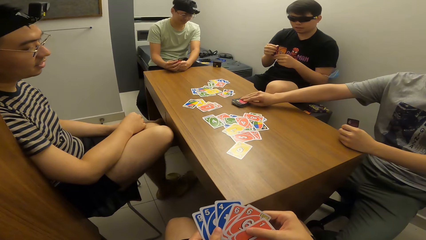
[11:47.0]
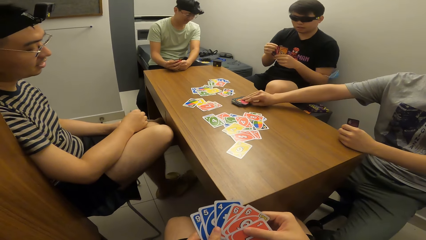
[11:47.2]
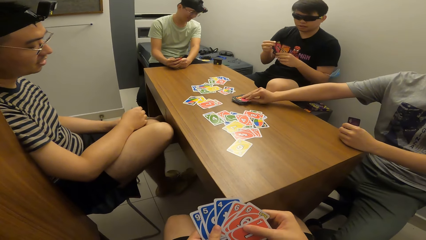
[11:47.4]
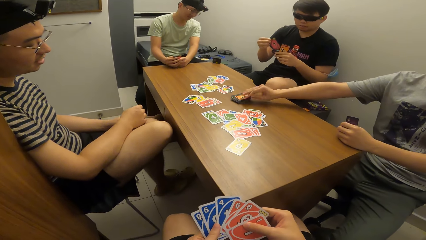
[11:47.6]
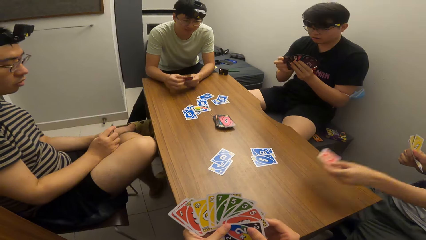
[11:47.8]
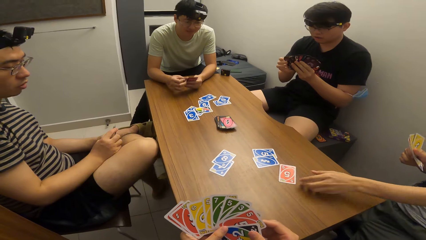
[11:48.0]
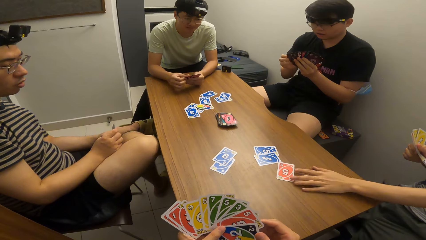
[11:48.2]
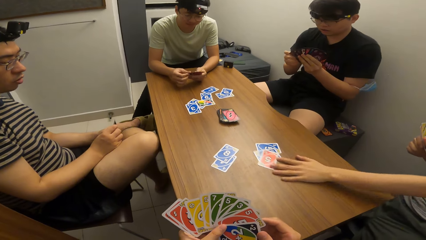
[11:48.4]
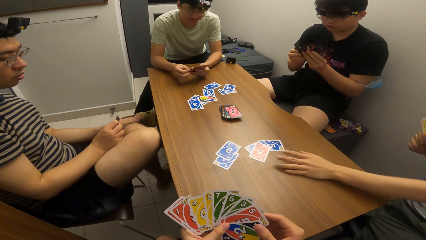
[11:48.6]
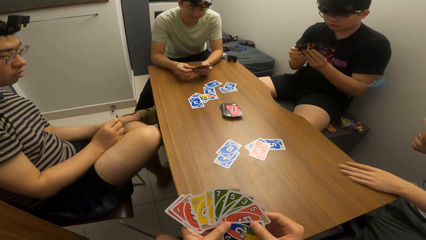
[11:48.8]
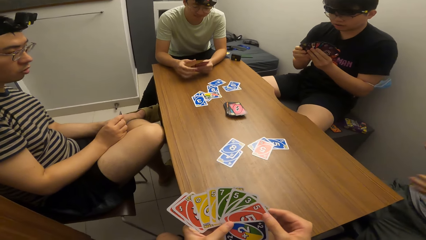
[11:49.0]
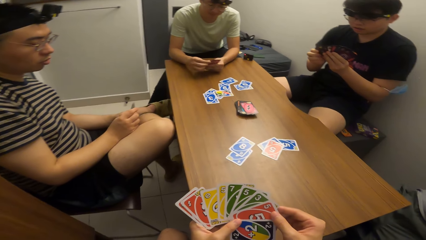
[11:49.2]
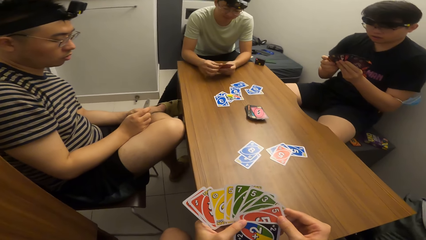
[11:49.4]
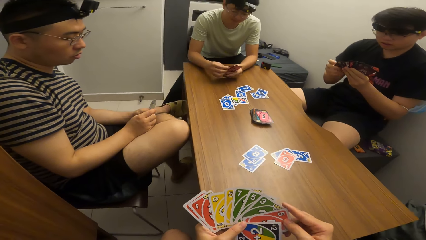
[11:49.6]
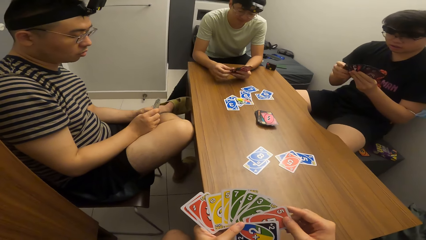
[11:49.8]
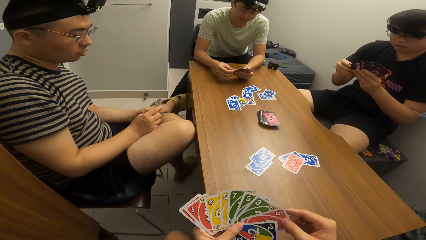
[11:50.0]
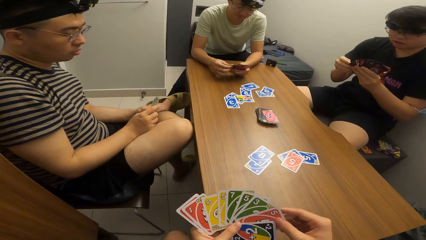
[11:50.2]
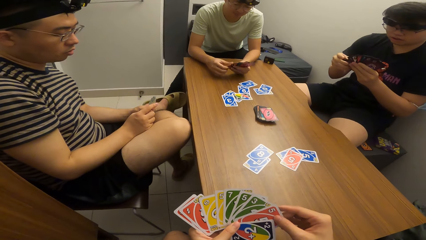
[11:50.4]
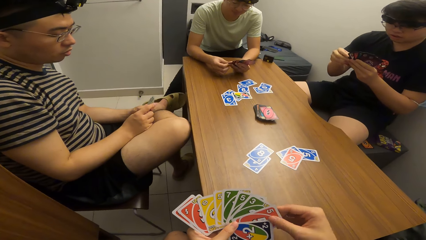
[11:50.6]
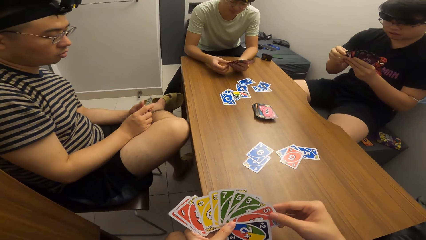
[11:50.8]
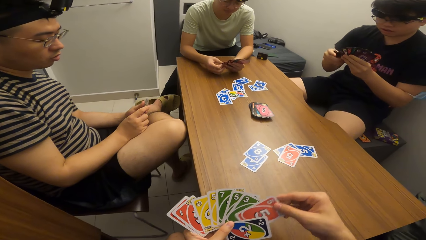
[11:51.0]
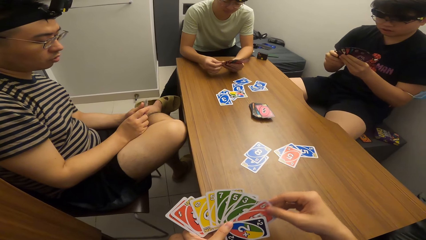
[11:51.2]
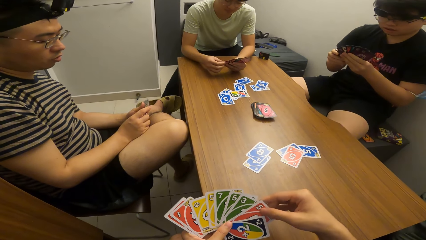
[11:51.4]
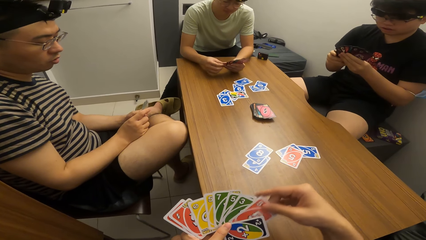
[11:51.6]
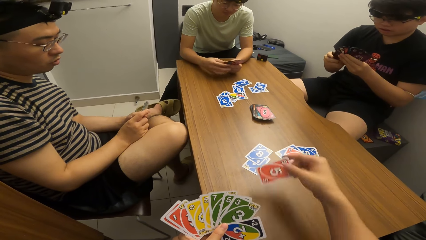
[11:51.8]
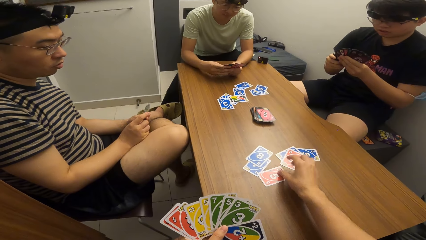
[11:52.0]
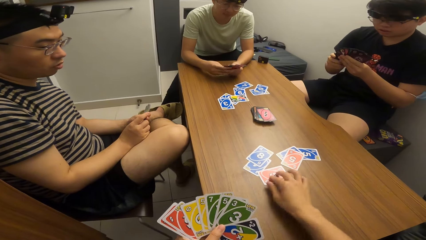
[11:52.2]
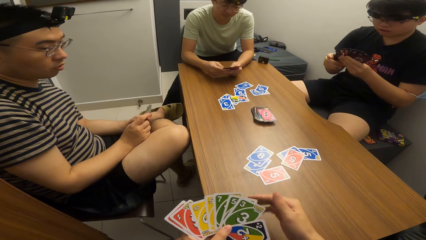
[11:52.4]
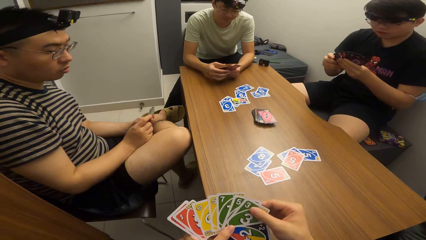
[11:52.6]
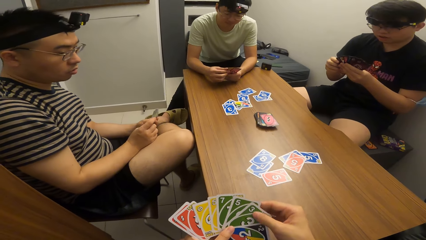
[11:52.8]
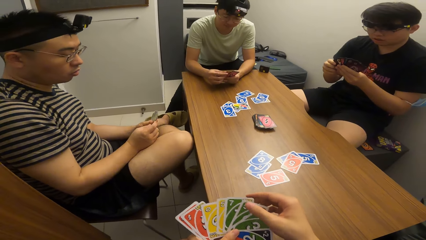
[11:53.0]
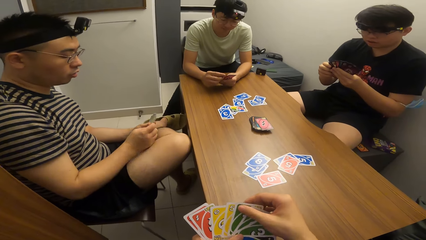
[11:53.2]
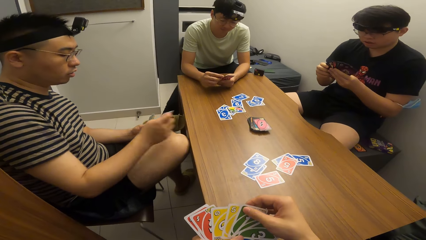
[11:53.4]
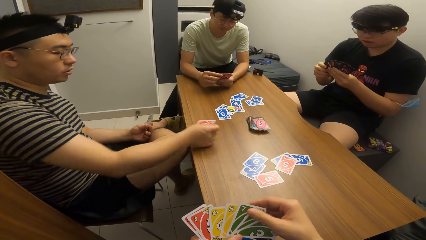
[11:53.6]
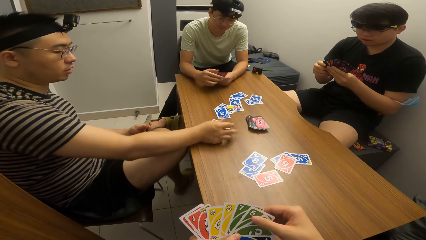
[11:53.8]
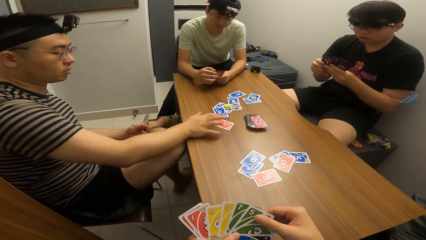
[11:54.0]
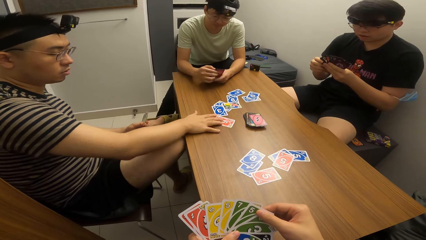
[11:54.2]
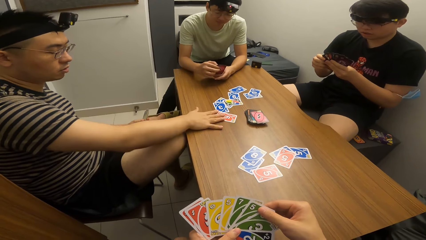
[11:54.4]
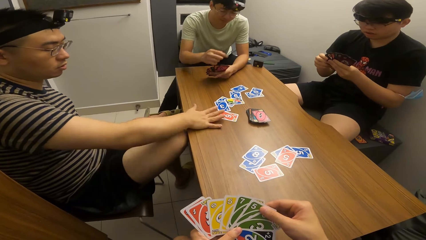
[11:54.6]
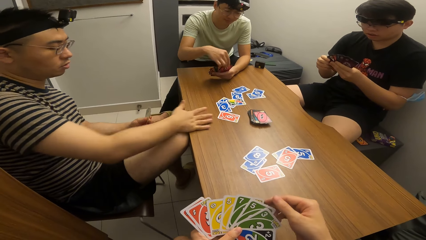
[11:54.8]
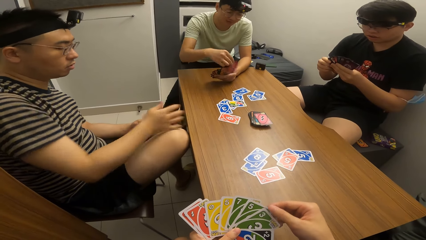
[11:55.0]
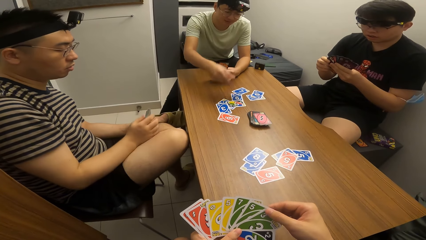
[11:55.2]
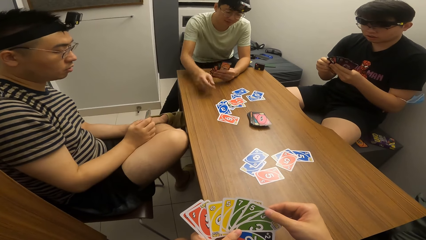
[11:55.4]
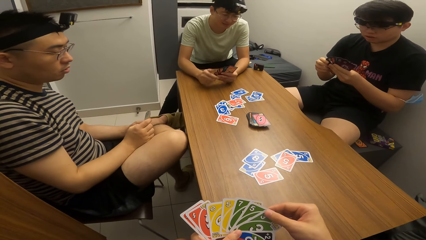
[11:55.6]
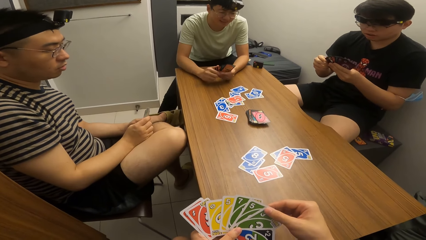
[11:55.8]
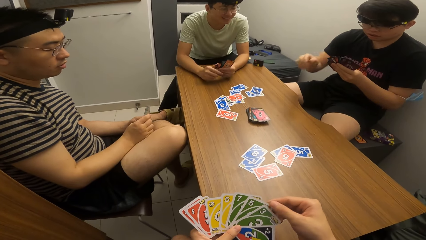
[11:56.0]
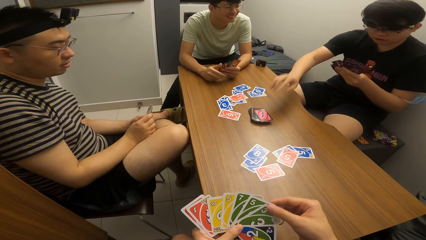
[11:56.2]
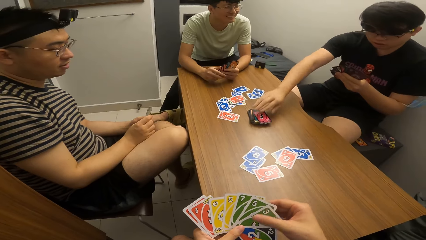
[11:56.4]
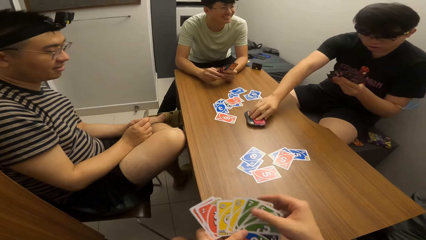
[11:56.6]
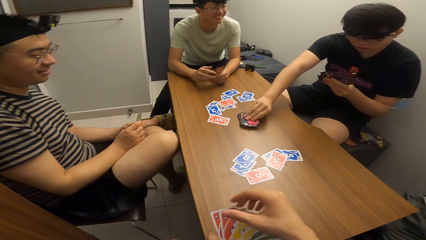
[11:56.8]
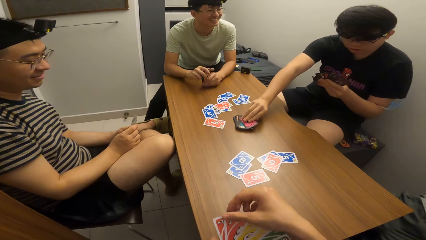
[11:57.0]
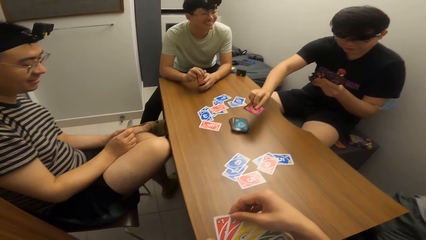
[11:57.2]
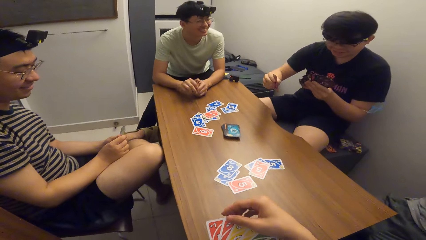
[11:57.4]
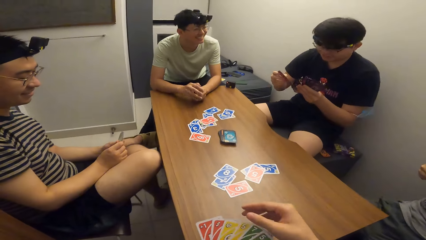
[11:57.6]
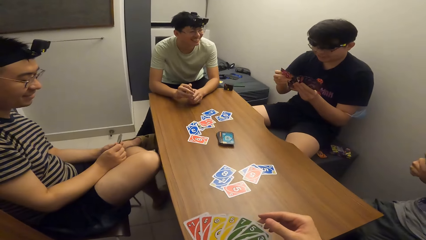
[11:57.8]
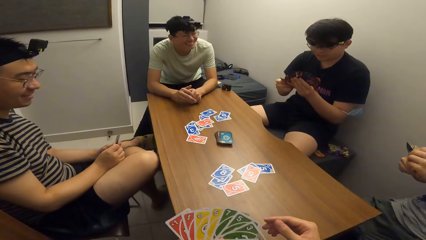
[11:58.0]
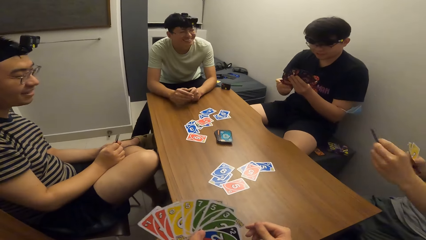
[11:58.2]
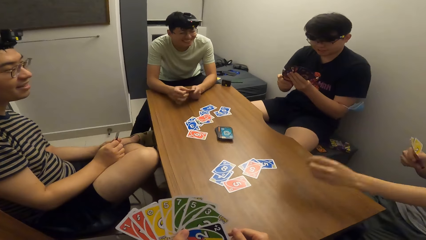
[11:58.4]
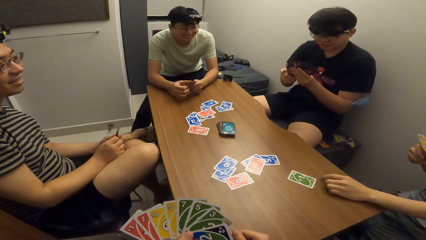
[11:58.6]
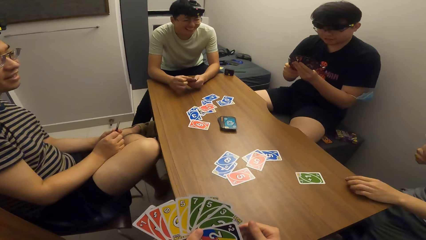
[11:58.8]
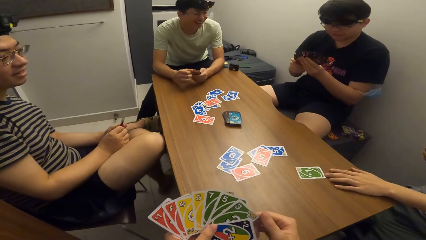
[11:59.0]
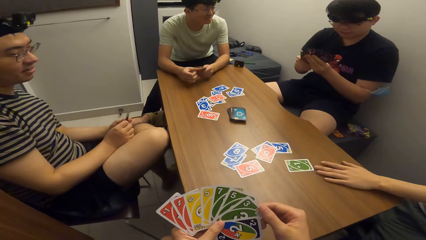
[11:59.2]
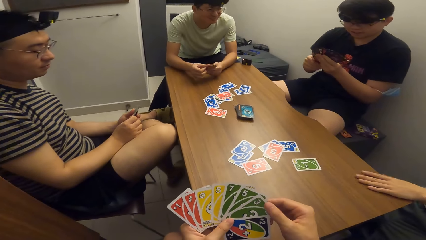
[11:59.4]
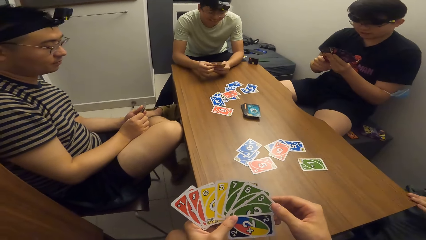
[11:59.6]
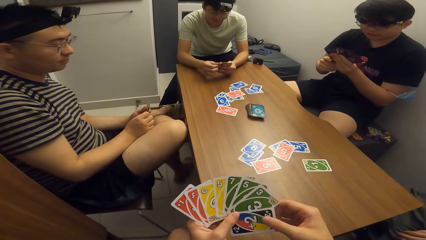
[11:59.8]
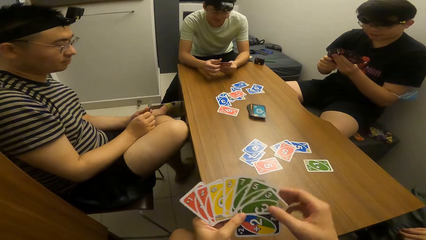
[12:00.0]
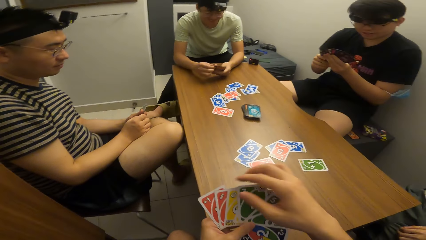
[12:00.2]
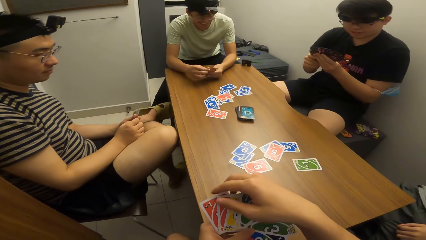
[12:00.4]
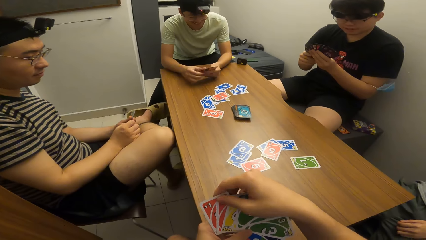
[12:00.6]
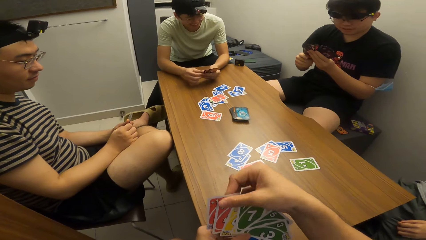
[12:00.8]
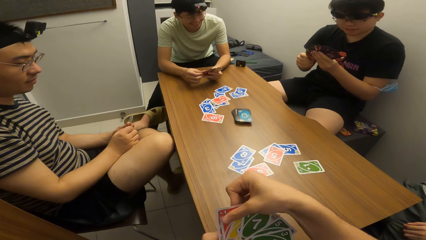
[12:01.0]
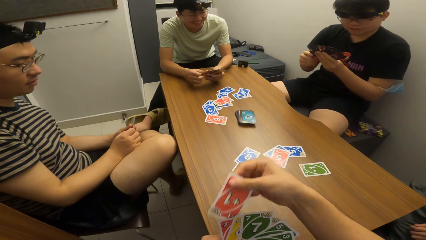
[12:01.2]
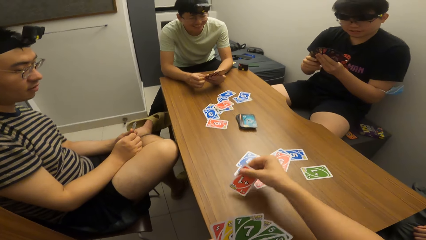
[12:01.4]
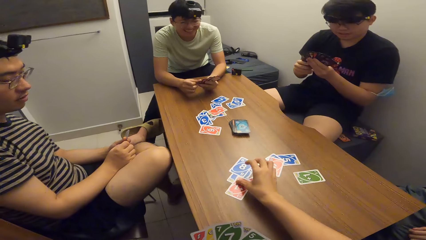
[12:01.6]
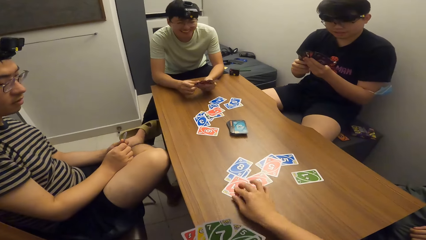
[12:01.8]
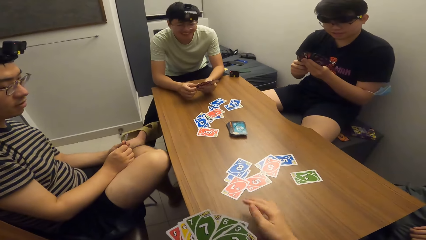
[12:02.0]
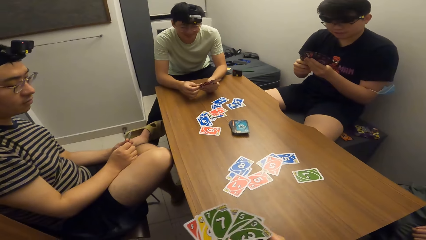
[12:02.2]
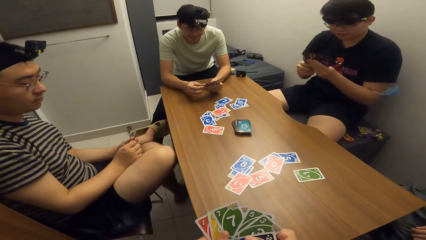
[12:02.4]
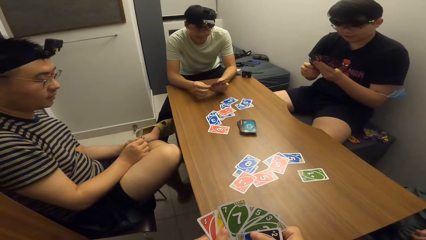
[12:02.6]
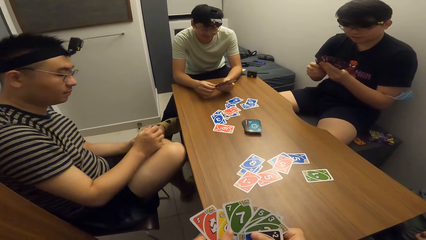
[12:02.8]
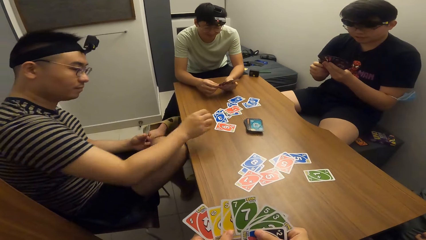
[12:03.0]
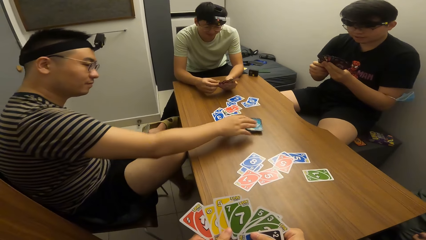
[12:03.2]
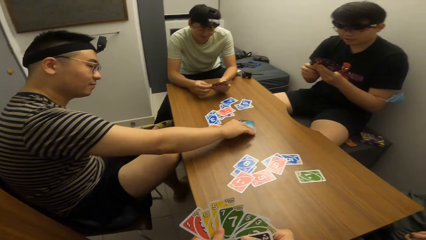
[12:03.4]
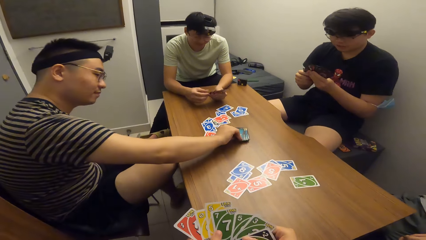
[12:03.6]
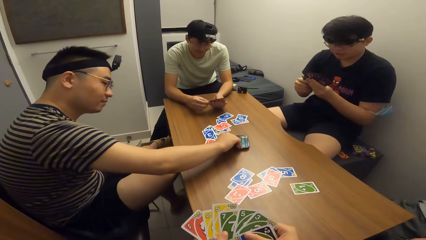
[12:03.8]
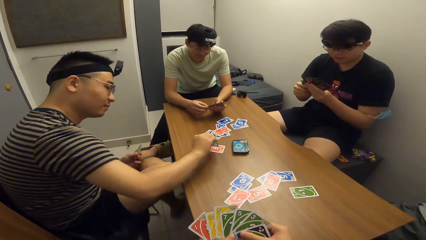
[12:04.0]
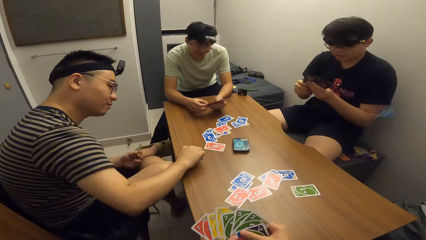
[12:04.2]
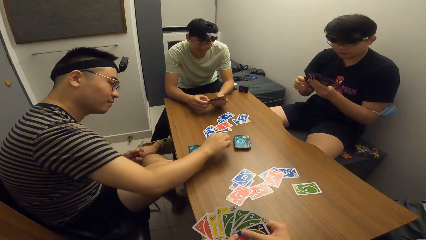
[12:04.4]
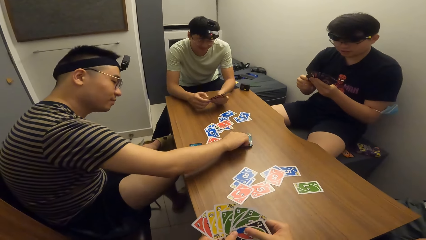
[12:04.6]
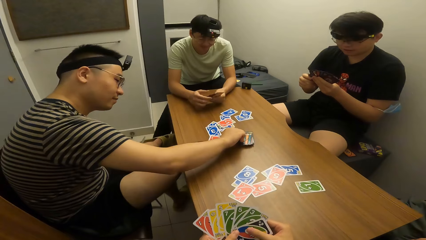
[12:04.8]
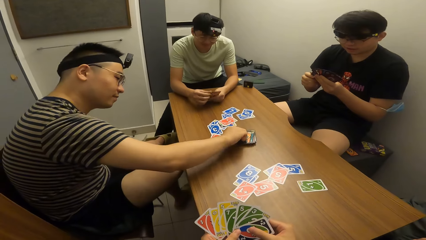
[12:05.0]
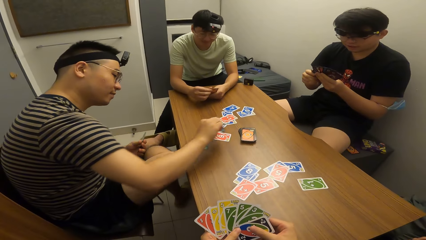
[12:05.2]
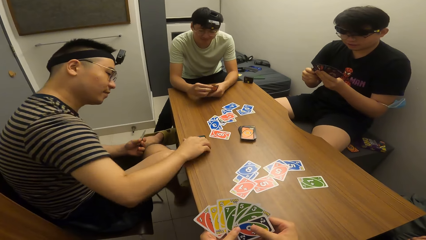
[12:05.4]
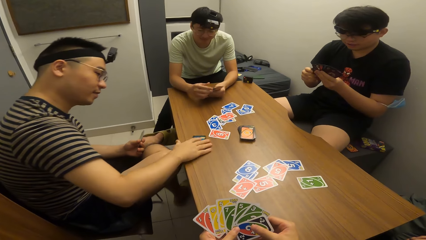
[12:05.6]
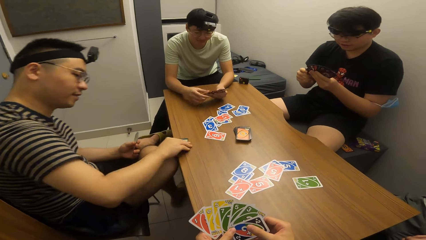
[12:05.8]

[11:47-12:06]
A man plays a card on the table with his left hand and adjusts the card on the table with his left hand. The camera wearer plays a card on the table with his right hand. Another man plays a card on the table with his right hand. A third man plays a card on the table with his right hand. A fourth man picks up a card on the table with his right hand. The first man plays a card on the table with his left hand and adjusts the card on the table with his left hand. The camera wearer plays a card on the table with his right hand. The second man picks up cards on the table with his right hand.
